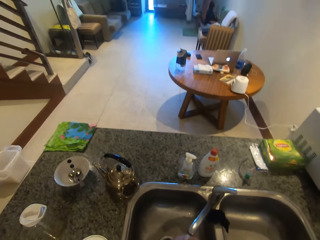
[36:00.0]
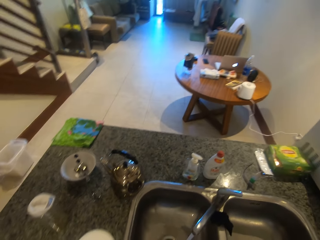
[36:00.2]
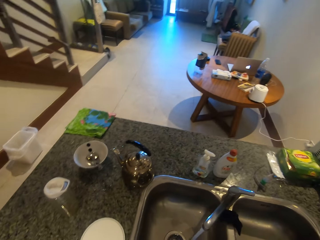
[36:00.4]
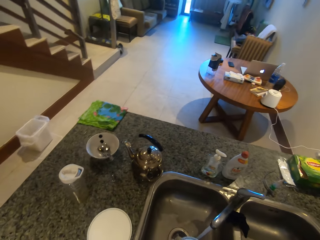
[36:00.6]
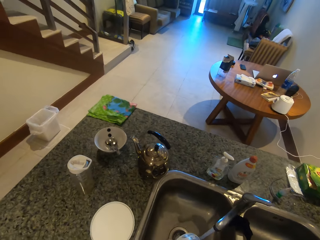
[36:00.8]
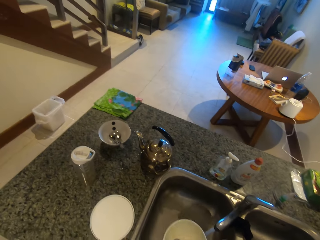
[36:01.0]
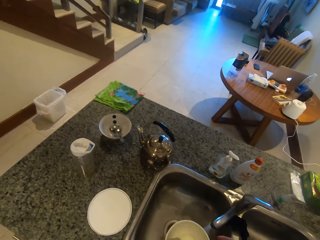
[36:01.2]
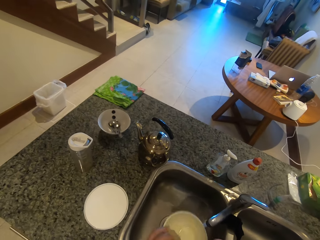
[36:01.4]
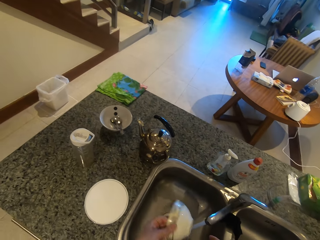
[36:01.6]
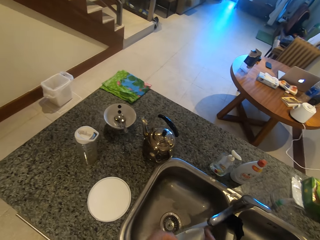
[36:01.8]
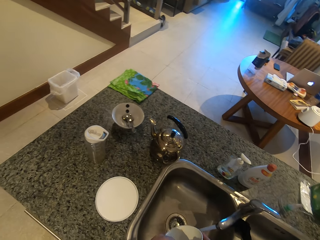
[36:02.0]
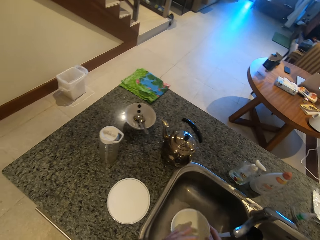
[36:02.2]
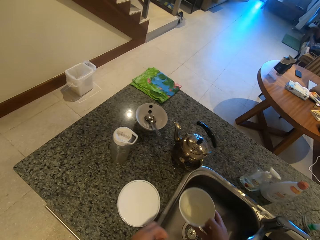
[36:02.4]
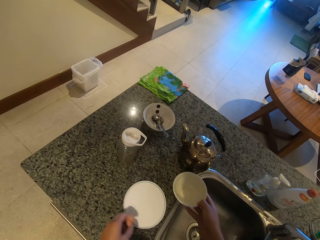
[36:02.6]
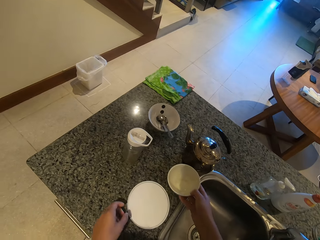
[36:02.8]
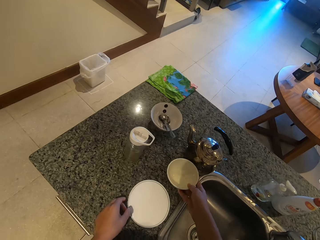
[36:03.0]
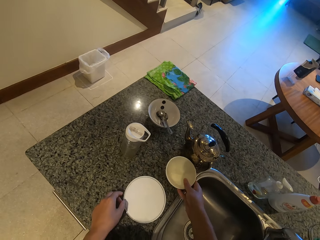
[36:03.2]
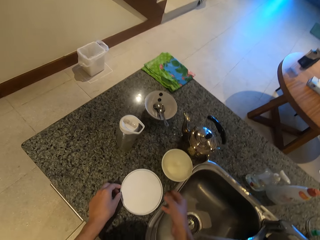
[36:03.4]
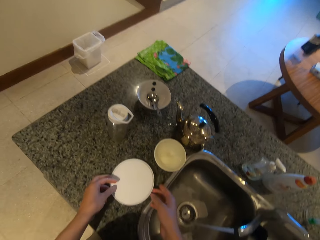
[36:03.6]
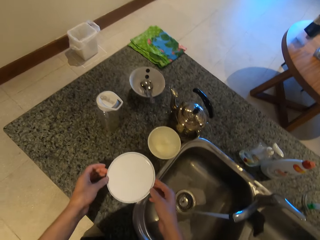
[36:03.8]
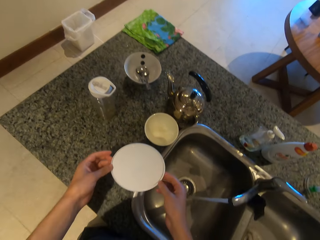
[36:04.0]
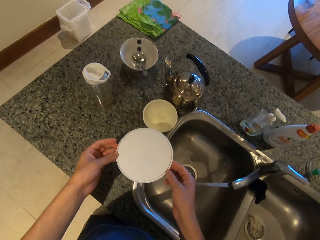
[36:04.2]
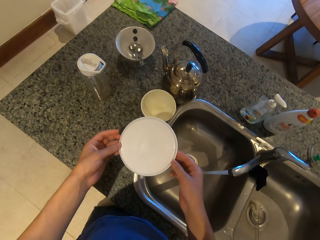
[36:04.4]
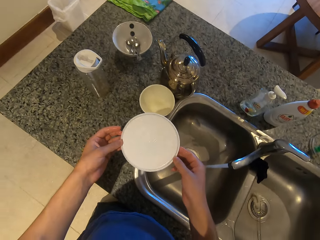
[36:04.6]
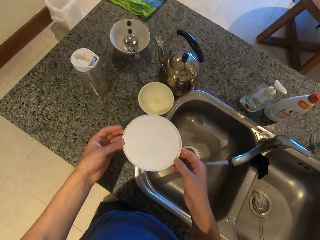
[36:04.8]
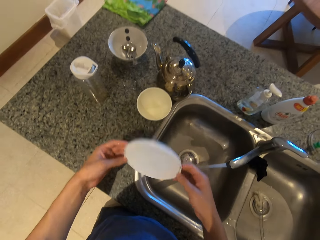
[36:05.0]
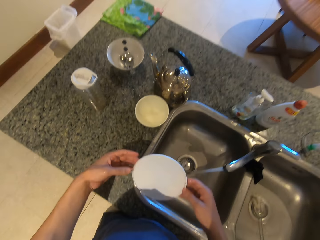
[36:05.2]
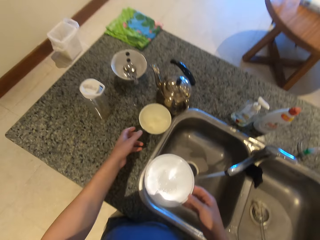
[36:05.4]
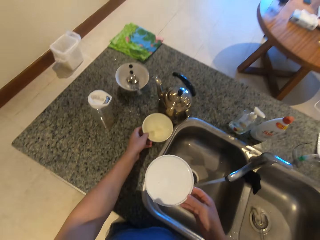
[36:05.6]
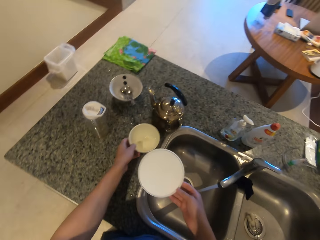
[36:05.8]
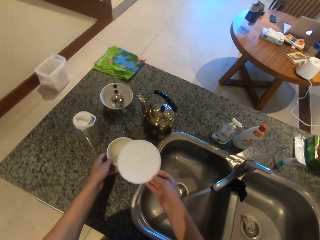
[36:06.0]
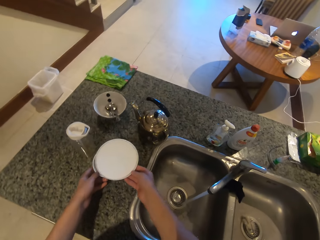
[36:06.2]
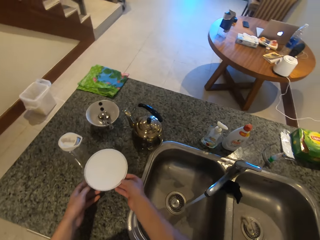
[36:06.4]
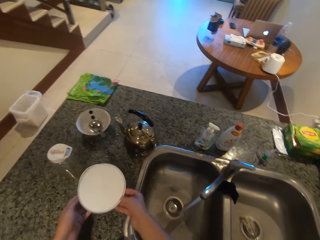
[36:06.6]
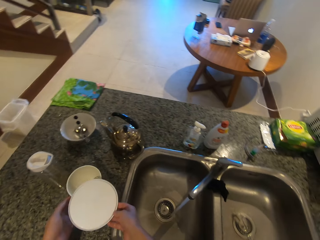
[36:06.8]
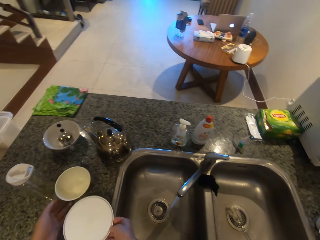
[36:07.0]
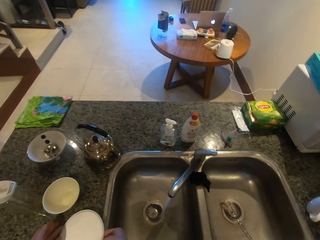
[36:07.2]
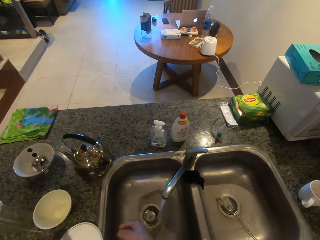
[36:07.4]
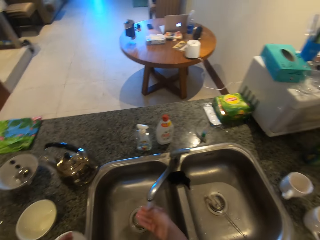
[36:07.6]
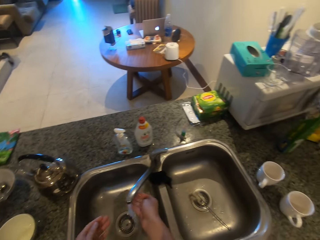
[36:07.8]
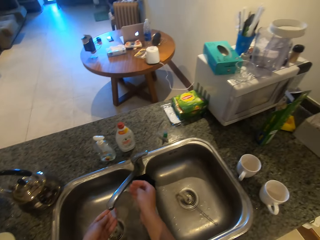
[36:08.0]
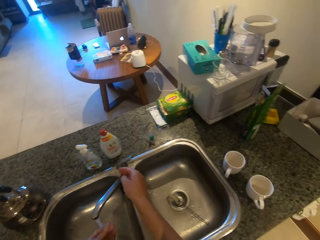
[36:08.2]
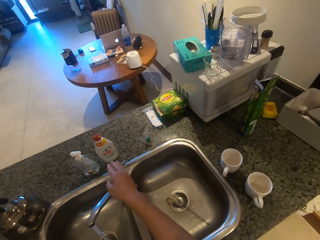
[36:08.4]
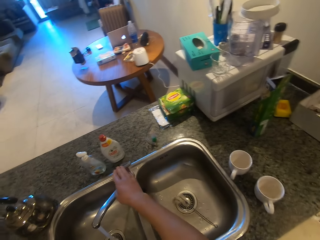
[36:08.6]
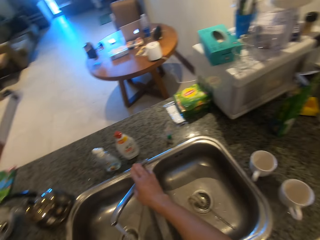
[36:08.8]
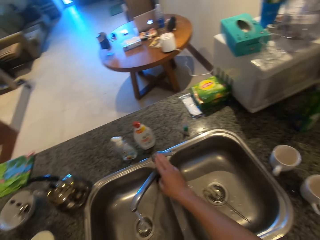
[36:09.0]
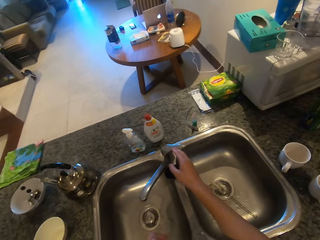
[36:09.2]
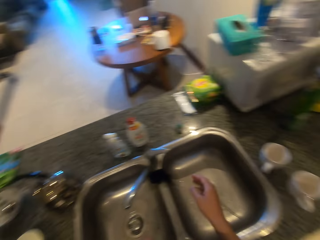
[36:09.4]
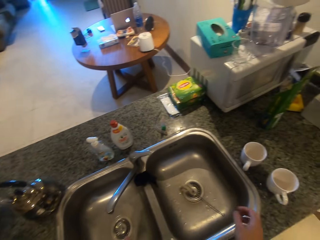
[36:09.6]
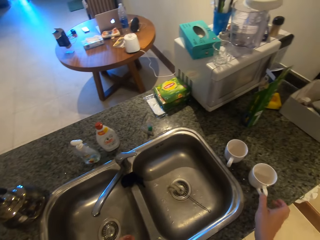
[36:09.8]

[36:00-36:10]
The camera wearer puts the bowl on the table or counter. They pick up the plate and put the plate down. They close the tap.

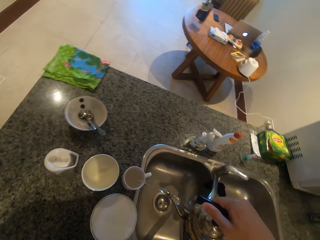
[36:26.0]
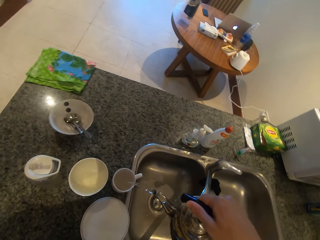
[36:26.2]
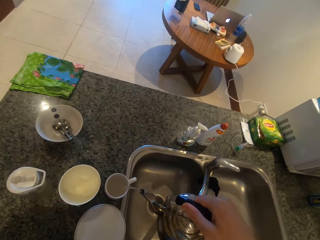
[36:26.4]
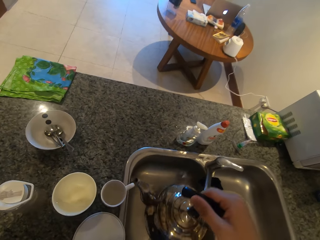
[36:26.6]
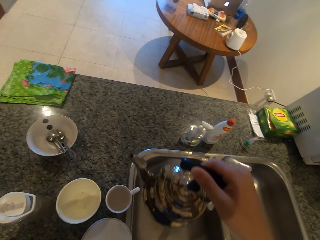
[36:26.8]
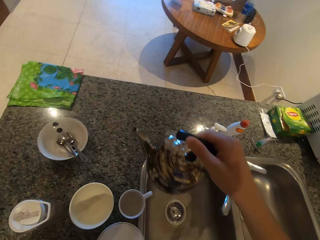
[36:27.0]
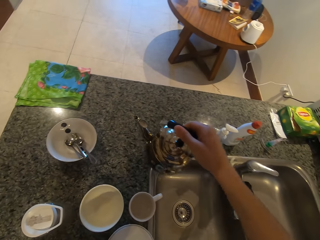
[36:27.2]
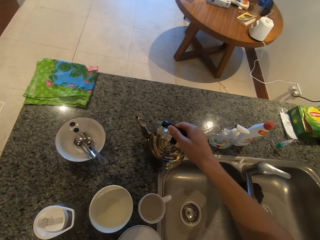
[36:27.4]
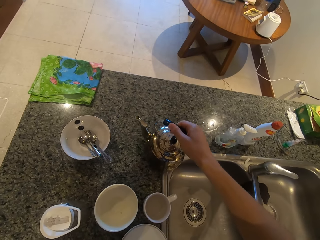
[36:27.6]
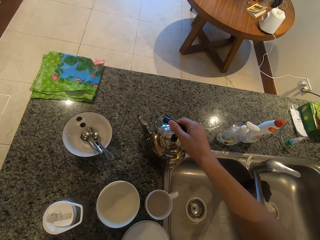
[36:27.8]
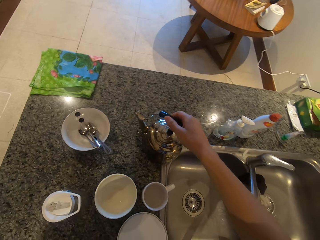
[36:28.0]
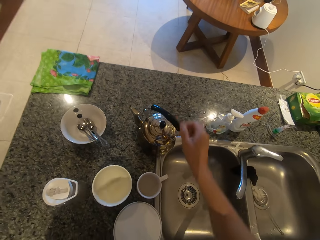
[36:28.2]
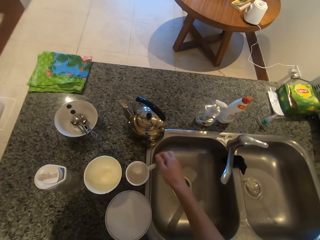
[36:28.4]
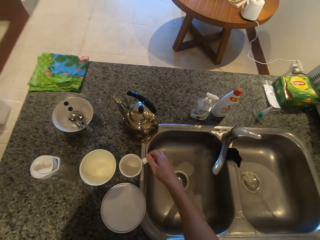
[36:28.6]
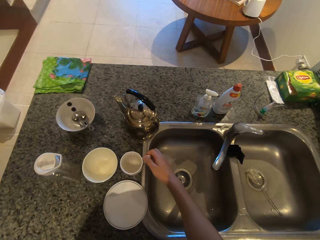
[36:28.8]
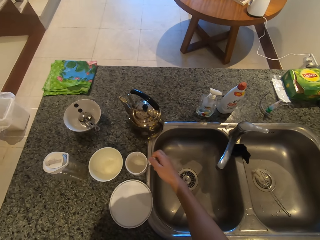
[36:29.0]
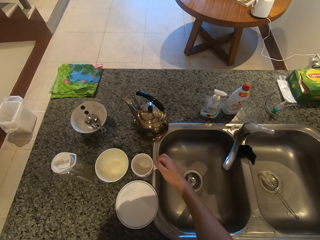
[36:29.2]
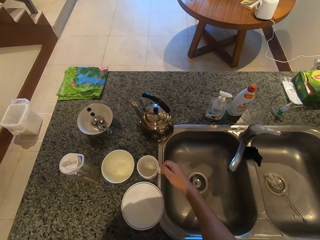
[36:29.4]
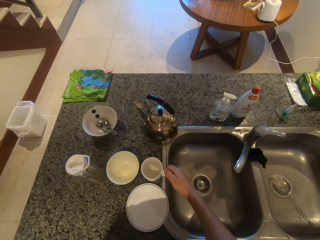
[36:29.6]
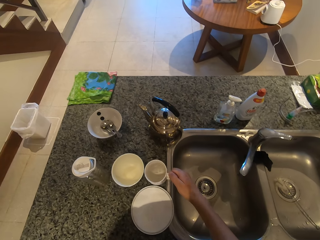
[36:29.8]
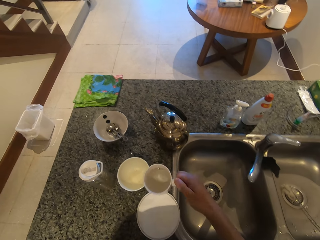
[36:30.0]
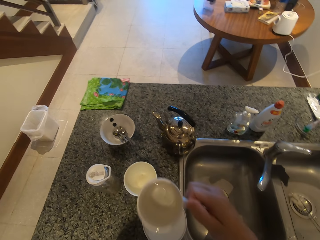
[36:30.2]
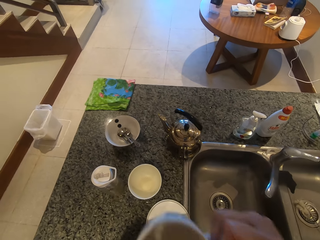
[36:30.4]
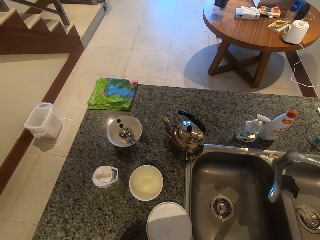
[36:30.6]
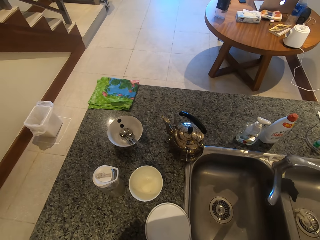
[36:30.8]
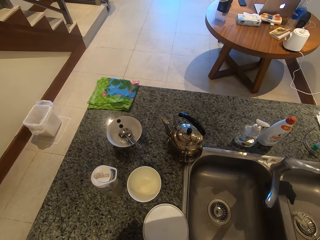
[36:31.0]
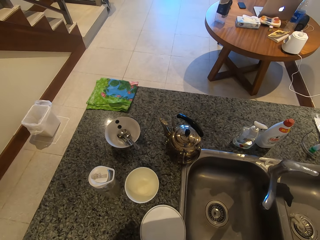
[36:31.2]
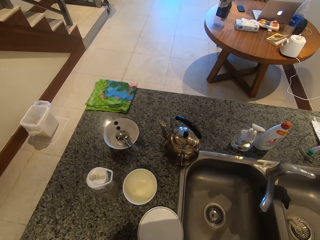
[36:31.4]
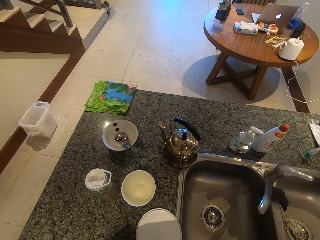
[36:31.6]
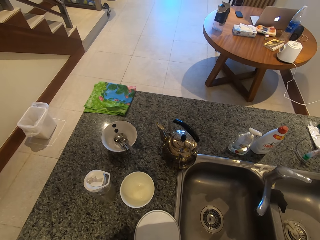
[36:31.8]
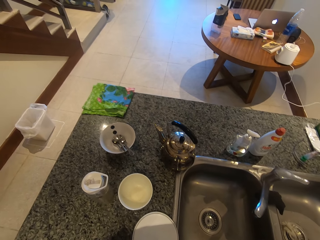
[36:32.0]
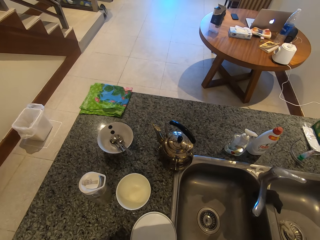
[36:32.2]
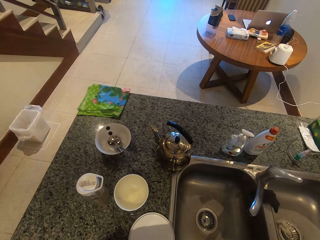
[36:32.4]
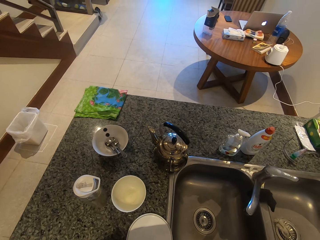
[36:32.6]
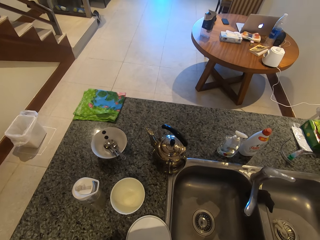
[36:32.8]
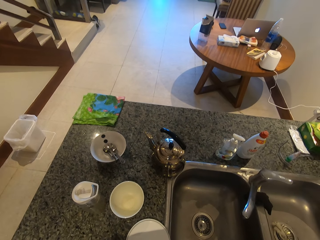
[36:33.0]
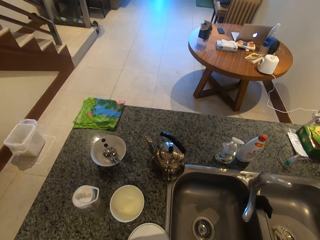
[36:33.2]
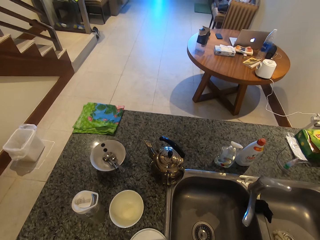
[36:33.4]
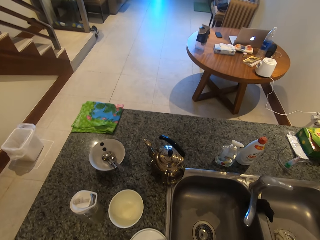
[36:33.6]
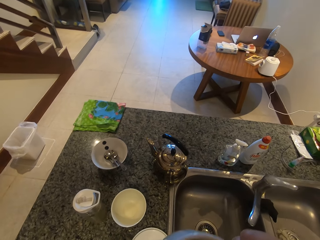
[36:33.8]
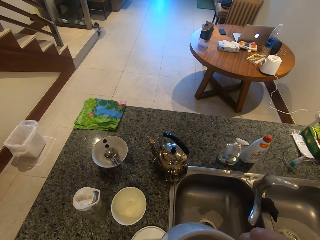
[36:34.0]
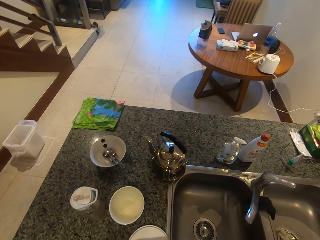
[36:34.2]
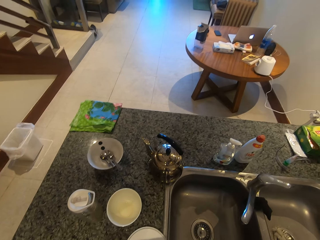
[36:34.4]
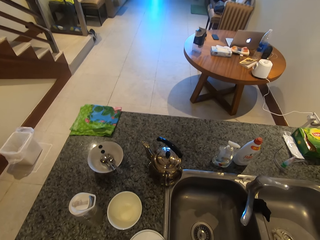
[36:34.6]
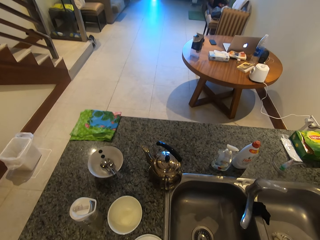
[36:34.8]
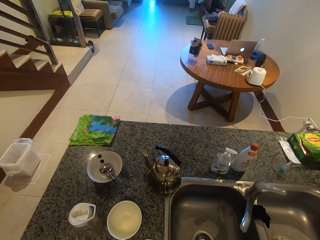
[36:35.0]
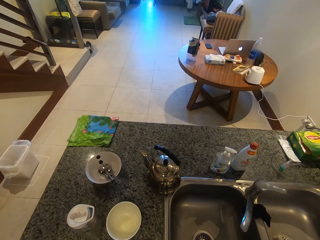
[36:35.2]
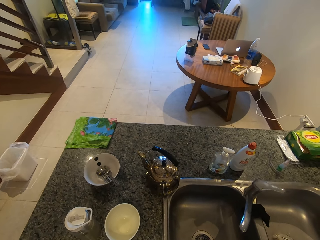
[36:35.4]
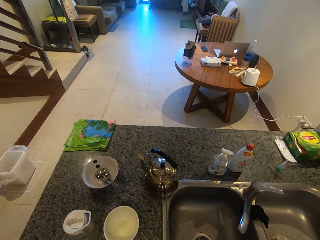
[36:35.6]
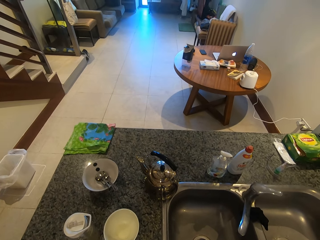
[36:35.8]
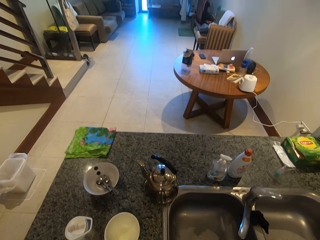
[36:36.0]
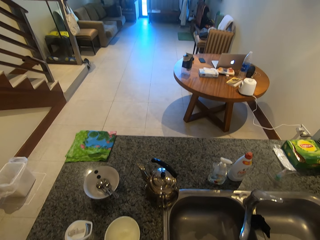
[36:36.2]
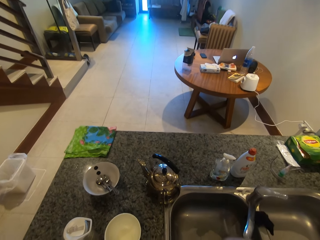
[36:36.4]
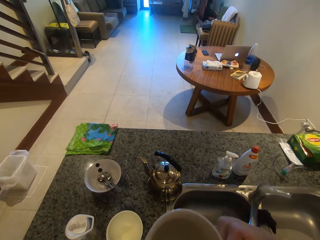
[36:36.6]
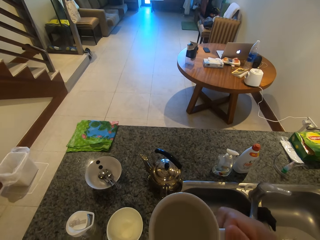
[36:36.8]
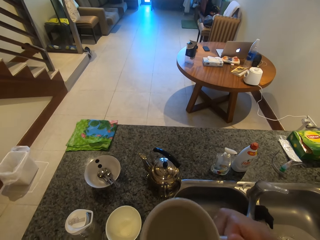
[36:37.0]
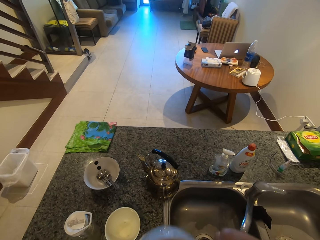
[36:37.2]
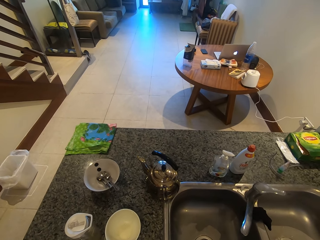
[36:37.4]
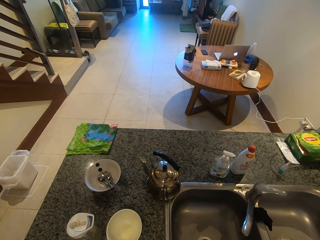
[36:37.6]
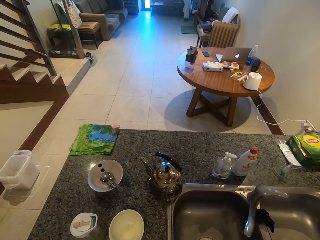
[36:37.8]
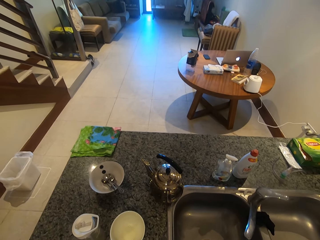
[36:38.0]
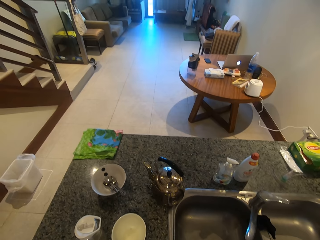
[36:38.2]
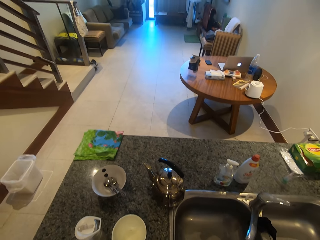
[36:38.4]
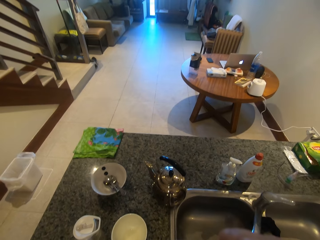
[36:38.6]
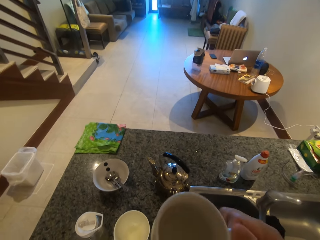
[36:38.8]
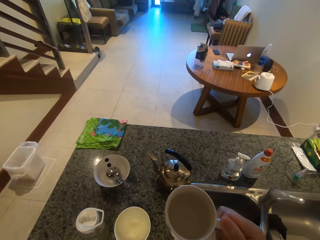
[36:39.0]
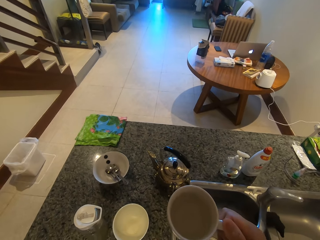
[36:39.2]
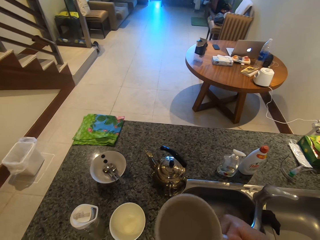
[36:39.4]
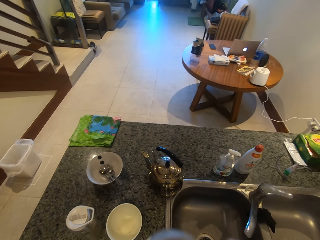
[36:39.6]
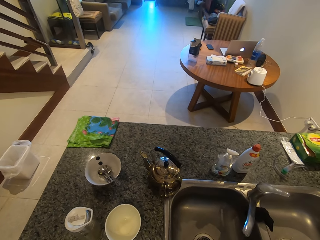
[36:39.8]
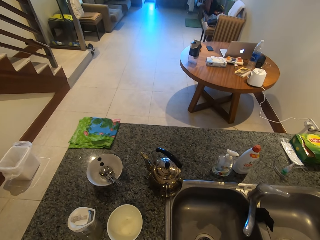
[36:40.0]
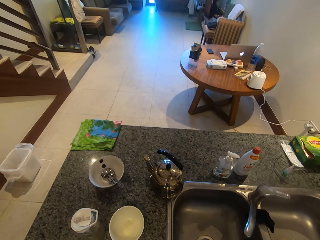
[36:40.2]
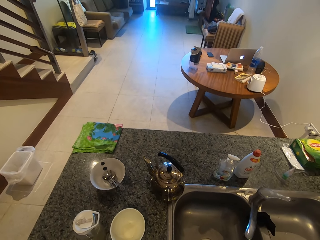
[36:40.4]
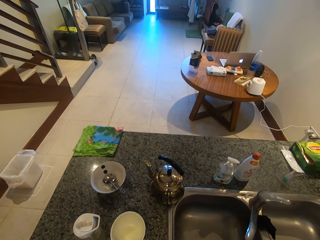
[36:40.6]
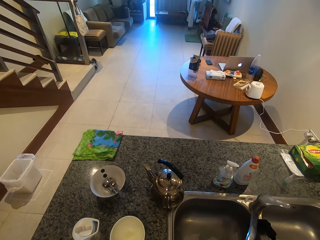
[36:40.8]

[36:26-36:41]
The camera wearer puts the kettle on the counter. They pick up a cup of water. They sip the water.
